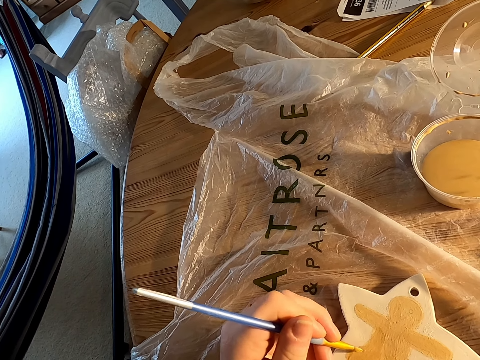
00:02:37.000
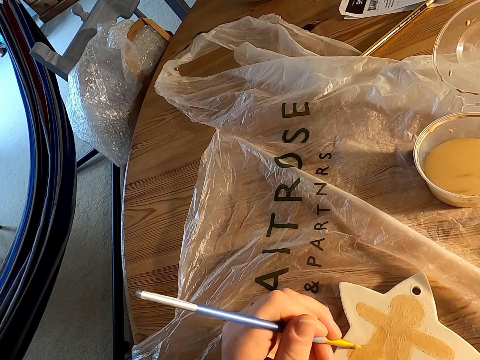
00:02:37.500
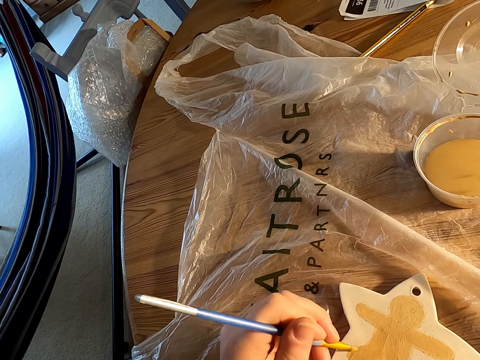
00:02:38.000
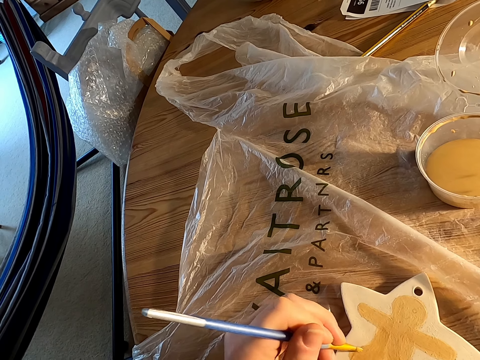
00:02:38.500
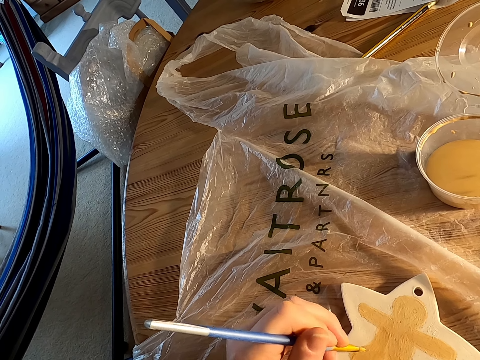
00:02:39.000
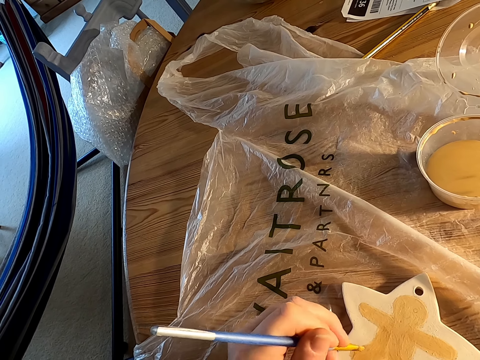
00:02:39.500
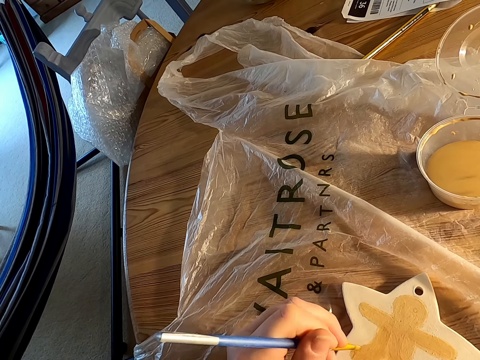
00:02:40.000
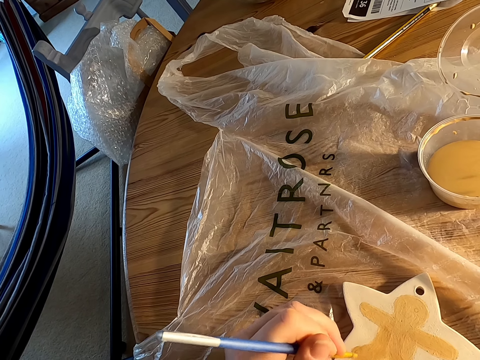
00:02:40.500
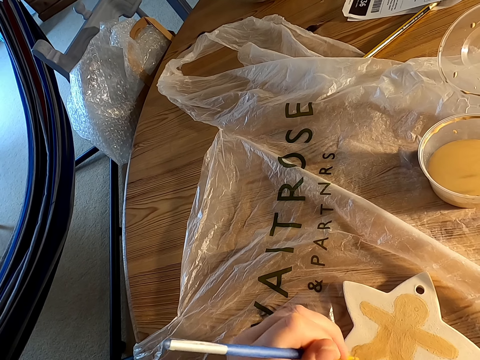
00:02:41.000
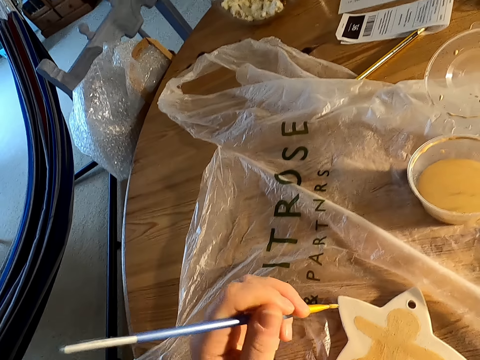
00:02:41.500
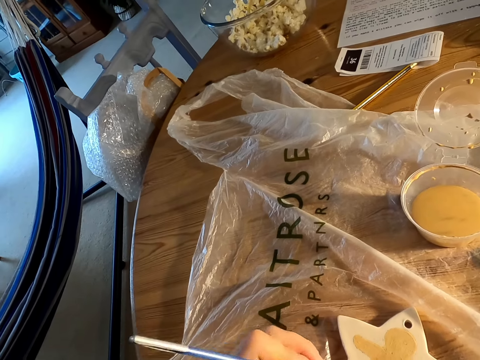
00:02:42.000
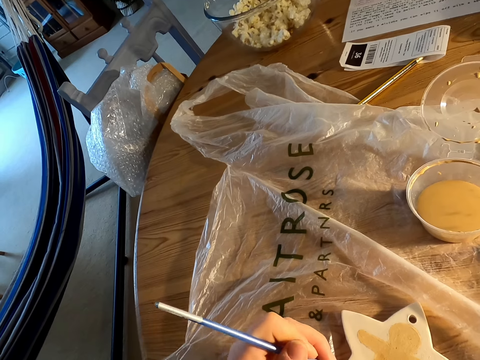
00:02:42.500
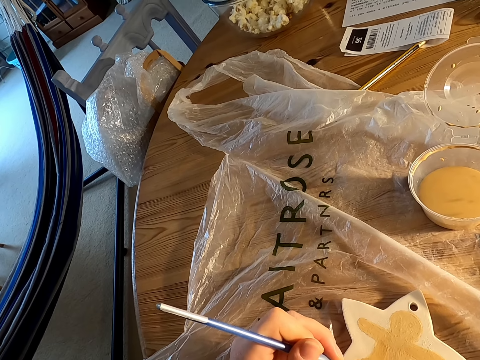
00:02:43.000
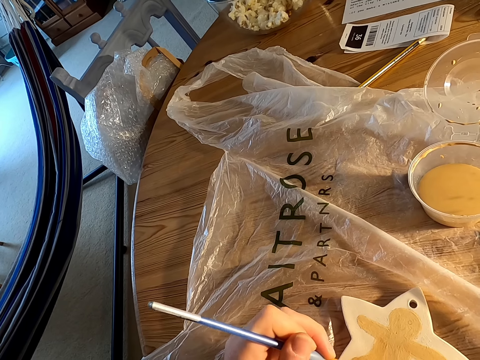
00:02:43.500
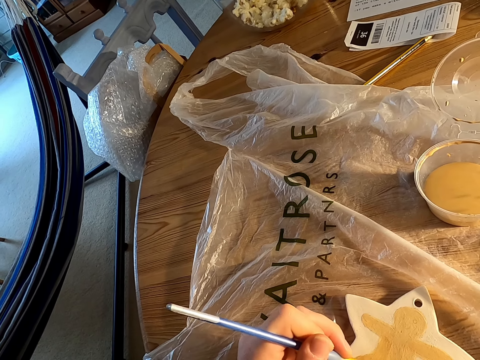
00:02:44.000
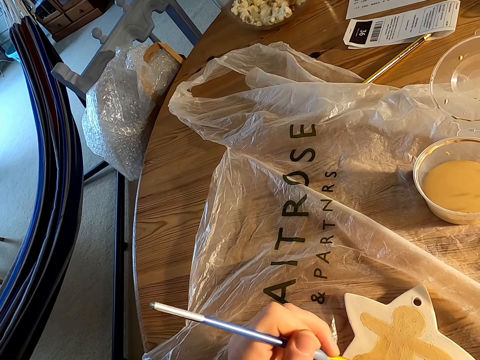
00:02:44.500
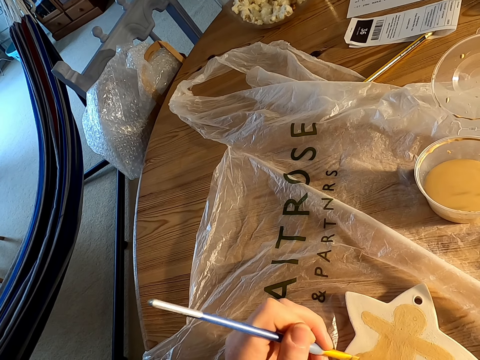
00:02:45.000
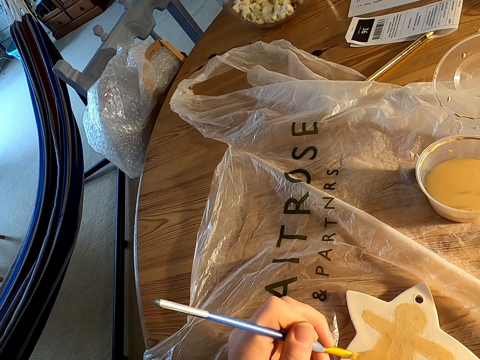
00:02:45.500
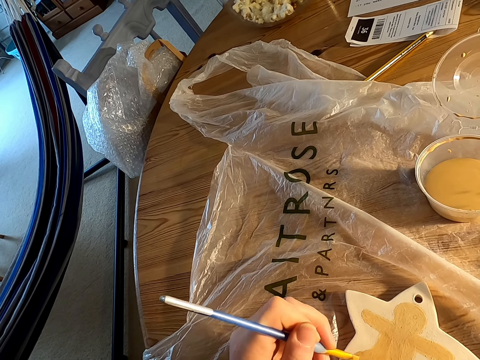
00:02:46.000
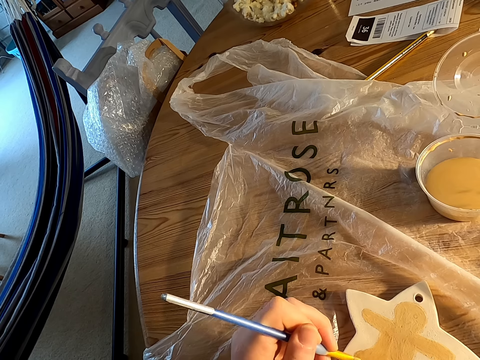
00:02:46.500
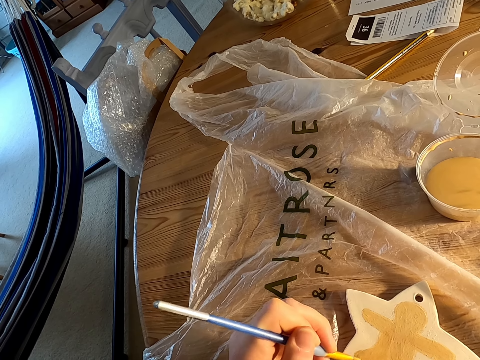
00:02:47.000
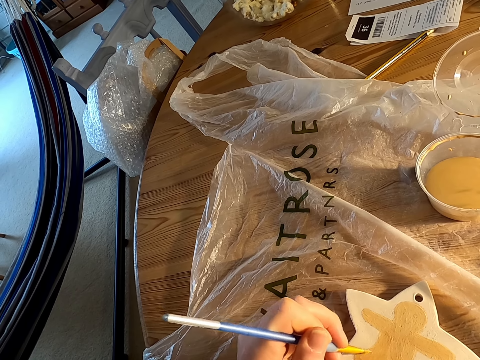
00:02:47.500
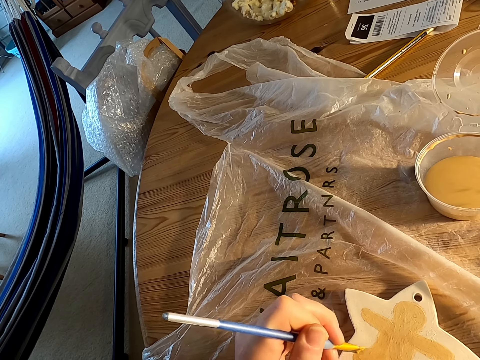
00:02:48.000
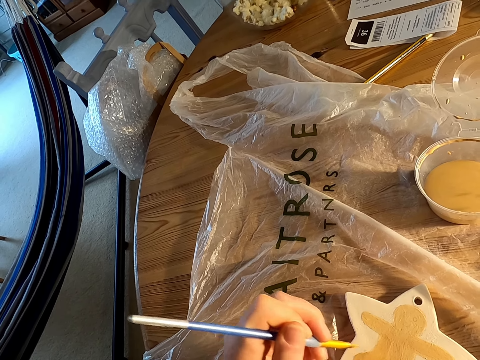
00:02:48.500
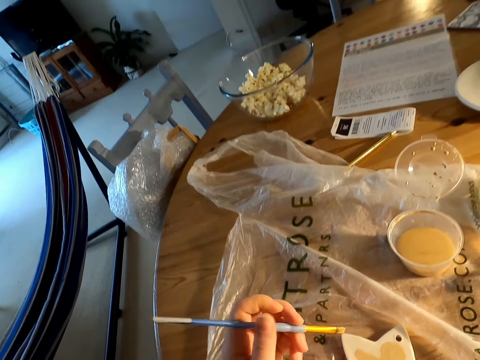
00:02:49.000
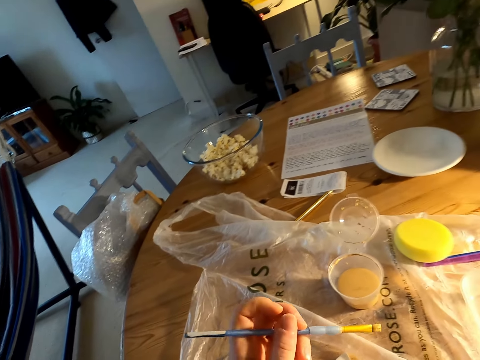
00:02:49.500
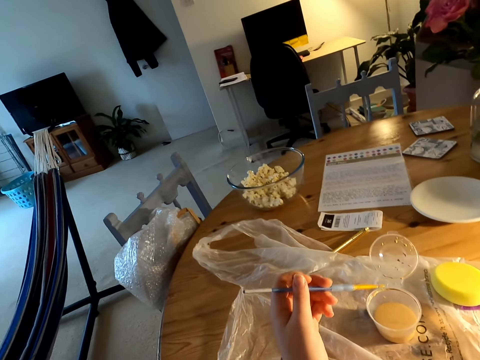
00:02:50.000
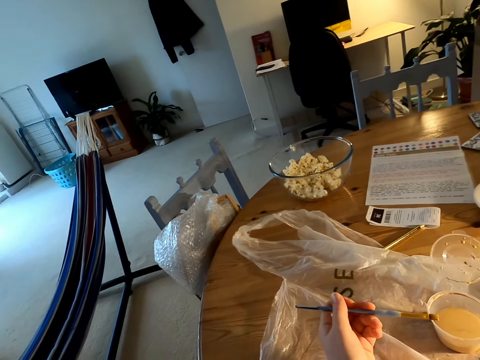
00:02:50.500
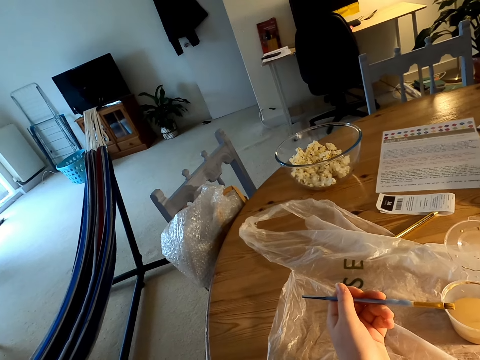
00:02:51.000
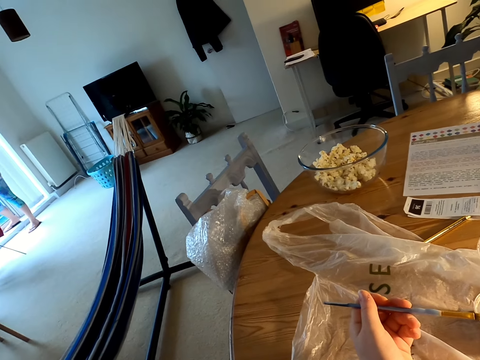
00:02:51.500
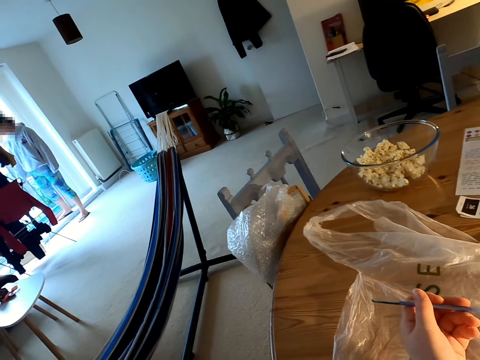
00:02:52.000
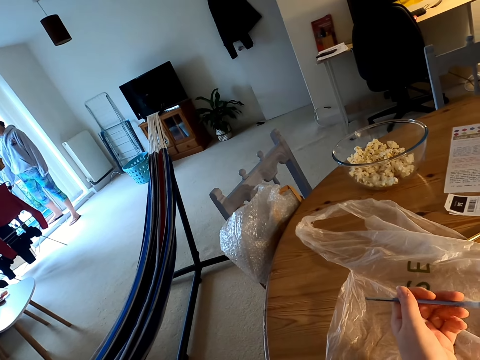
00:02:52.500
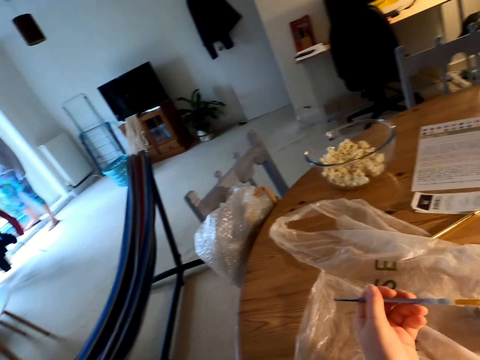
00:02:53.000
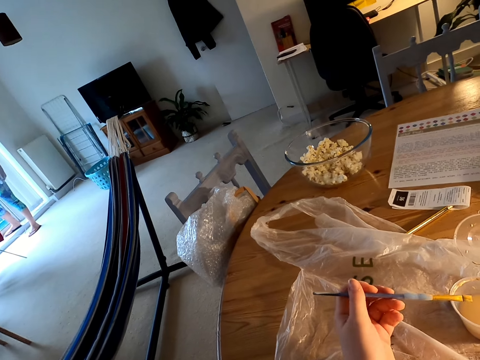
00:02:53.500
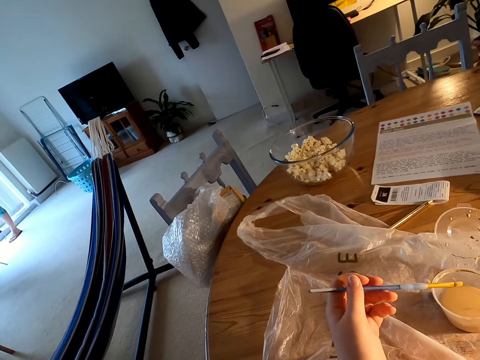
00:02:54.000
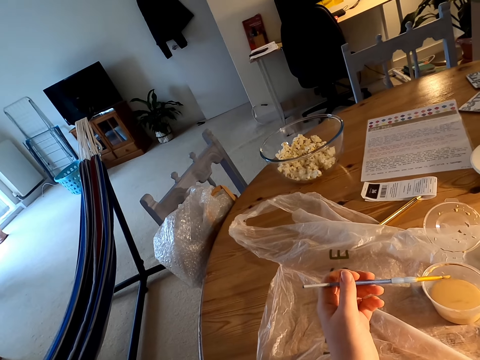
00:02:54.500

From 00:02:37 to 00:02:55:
The camera wearer holds a paint brush with his left hand on top of the paint container.

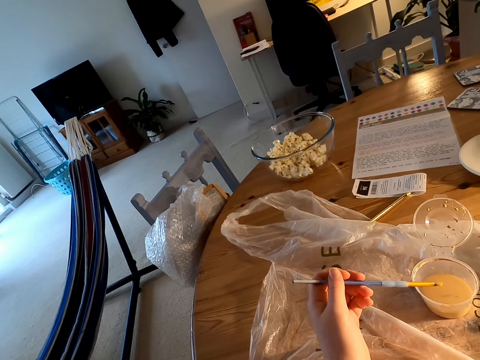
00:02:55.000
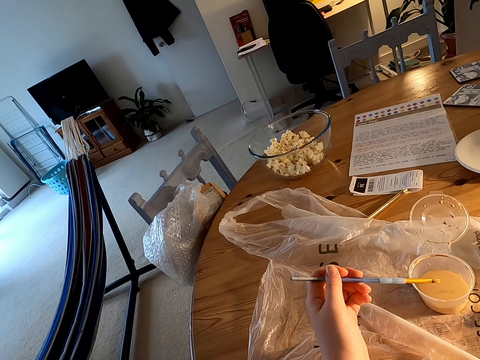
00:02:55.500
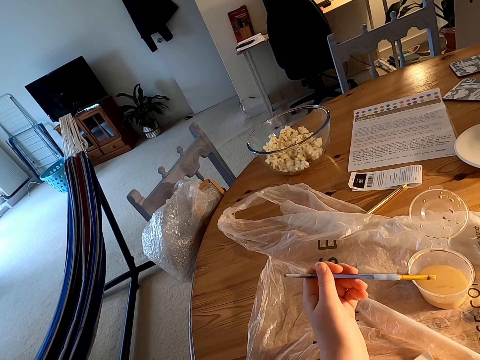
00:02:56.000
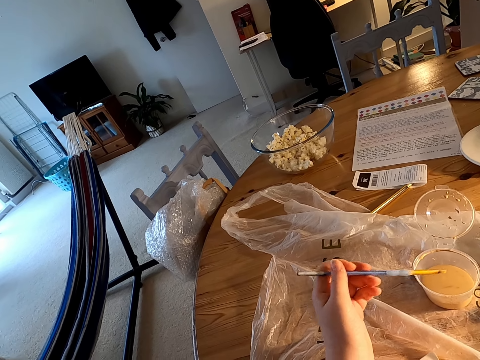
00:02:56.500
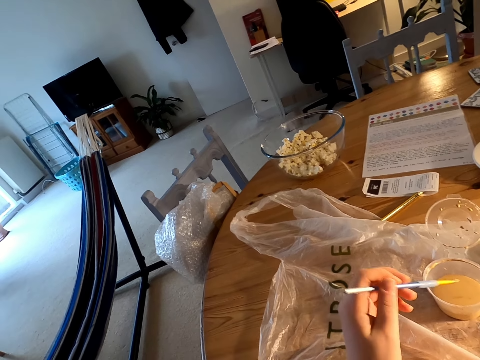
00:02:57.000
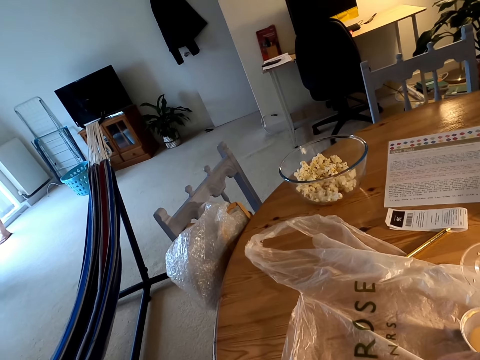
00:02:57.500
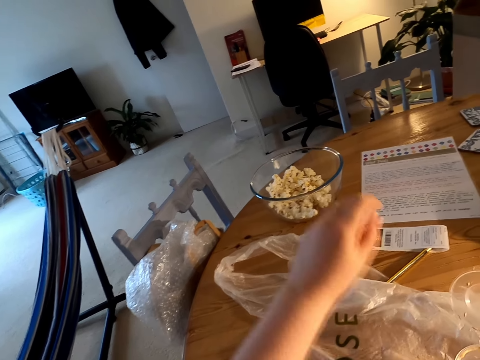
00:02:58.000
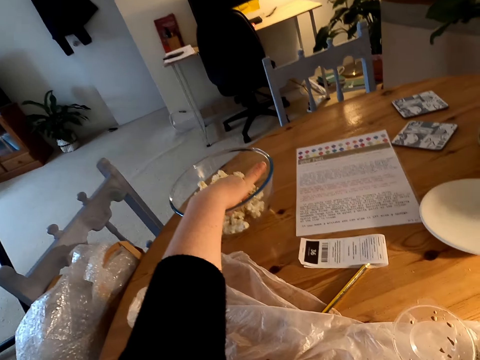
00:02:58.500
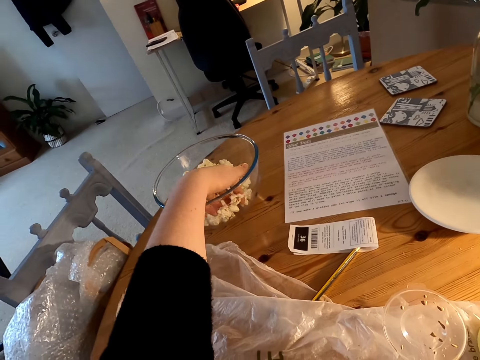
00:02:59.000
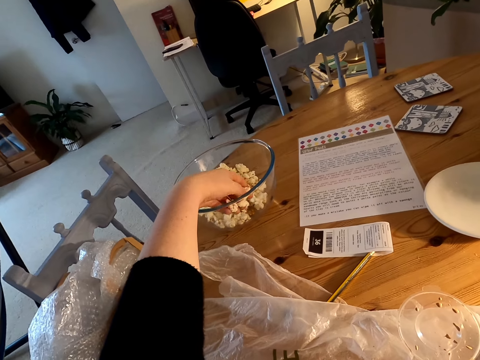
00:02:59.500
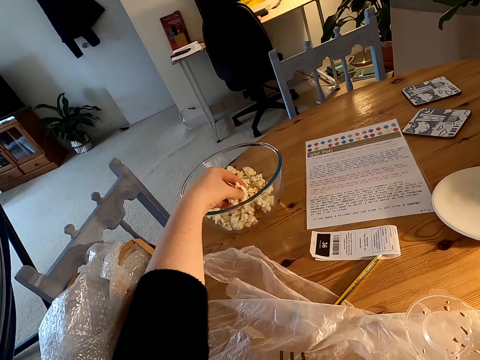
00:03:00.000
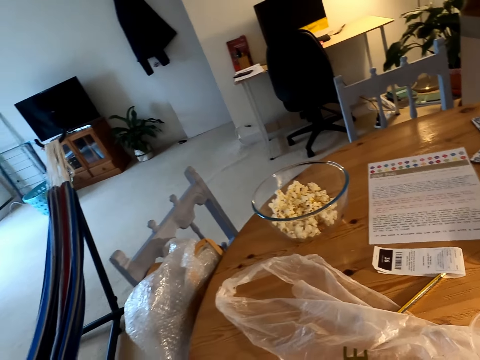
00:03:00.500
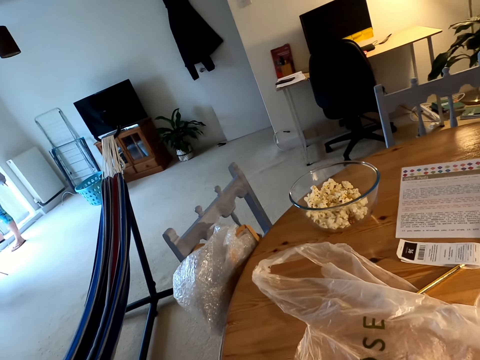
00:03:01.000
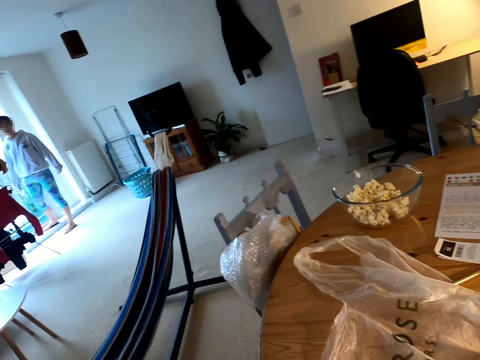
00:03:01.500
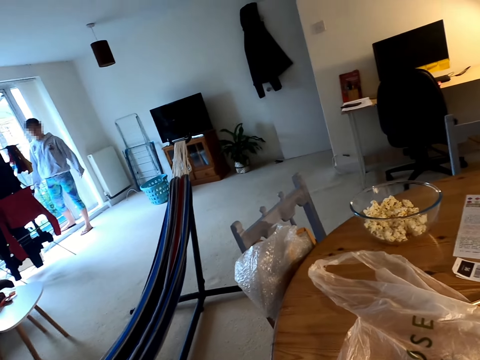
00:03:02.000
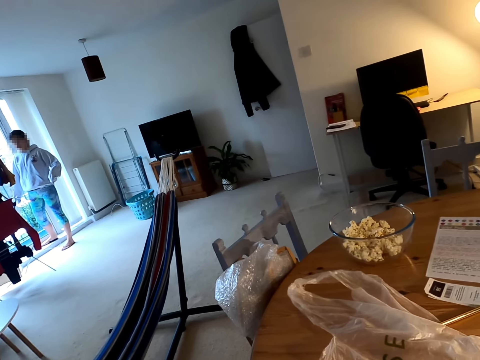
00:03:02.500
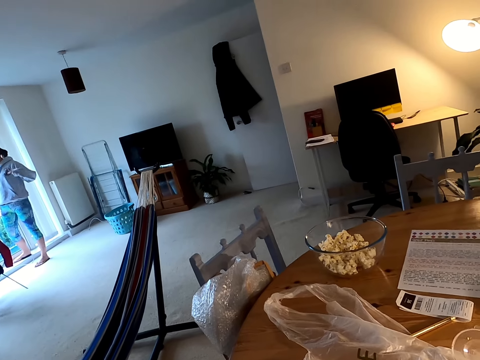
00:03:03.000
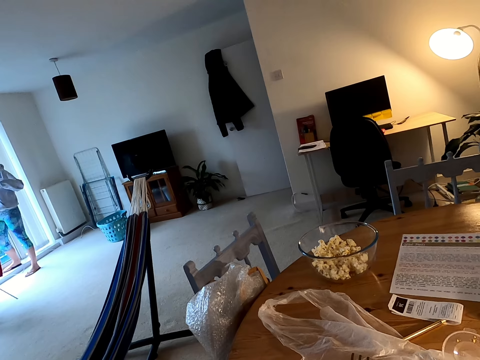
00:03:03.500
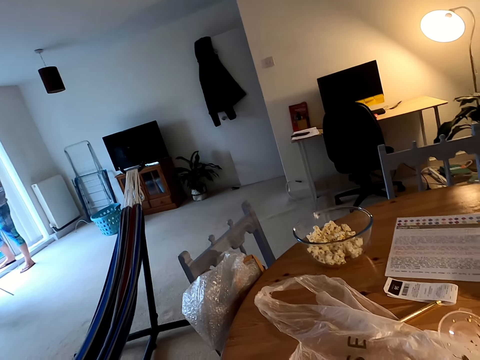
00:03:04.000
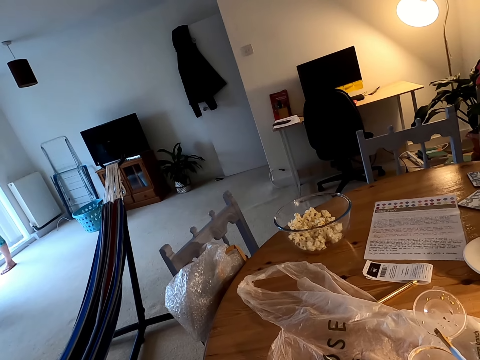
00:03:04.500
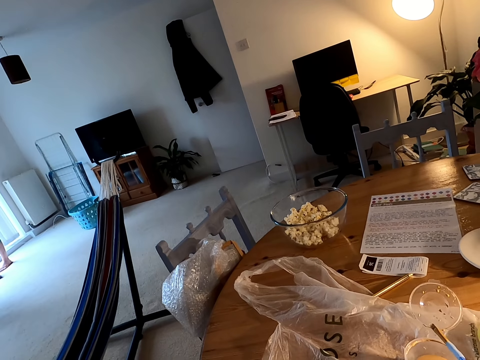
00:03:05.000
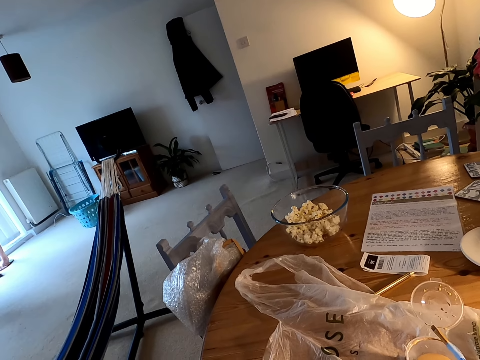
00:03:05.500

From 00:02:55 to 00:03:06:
The camera wearer scoops the popcorn in the glass bowl on the table. A woman stands on the floor. The camera wearer eats the popcorn.
